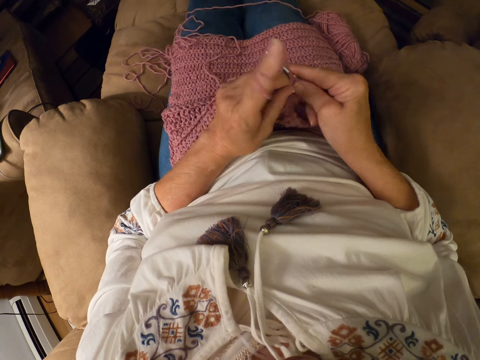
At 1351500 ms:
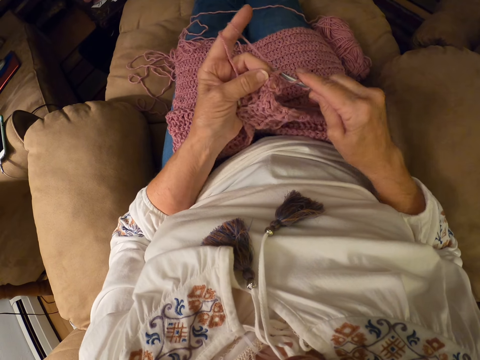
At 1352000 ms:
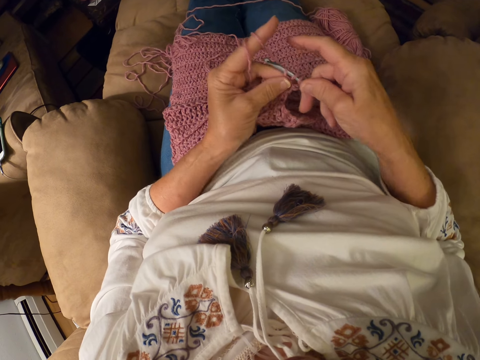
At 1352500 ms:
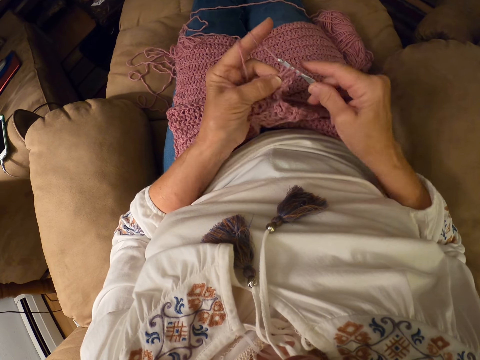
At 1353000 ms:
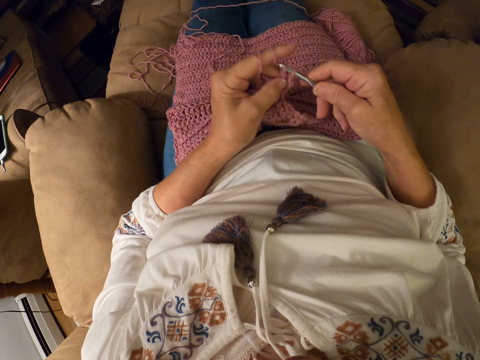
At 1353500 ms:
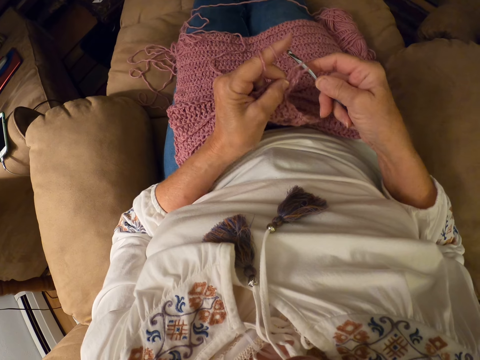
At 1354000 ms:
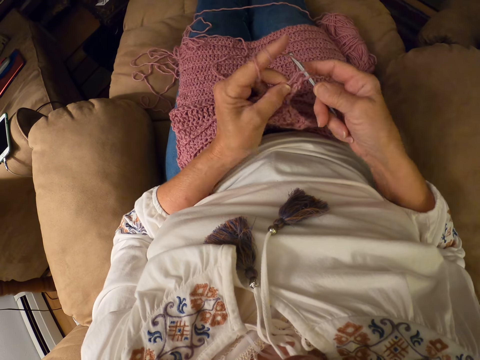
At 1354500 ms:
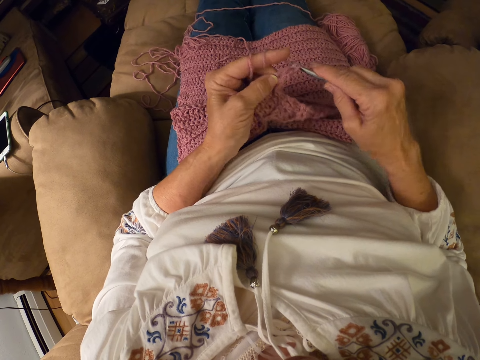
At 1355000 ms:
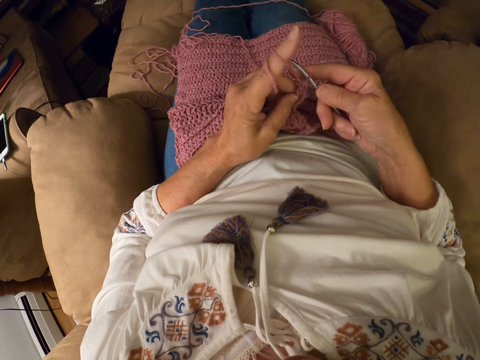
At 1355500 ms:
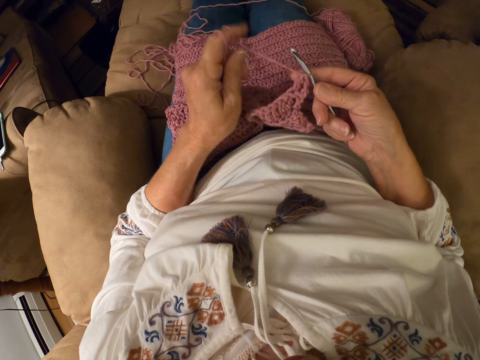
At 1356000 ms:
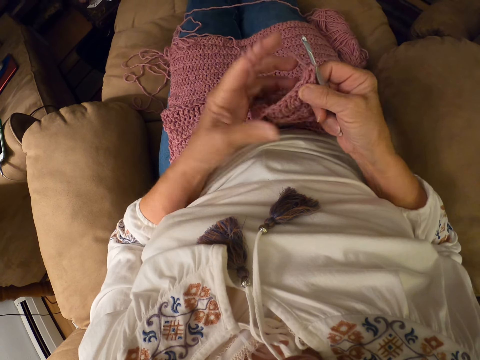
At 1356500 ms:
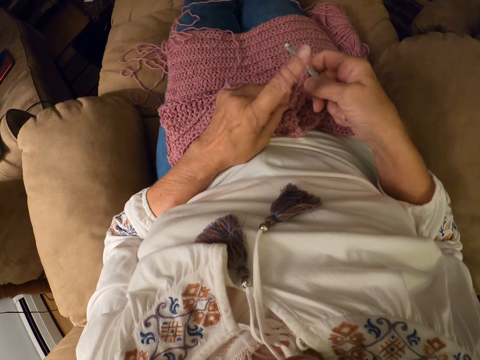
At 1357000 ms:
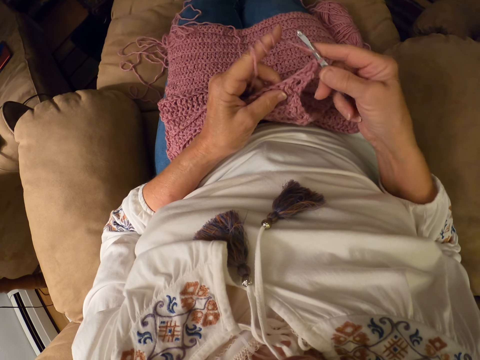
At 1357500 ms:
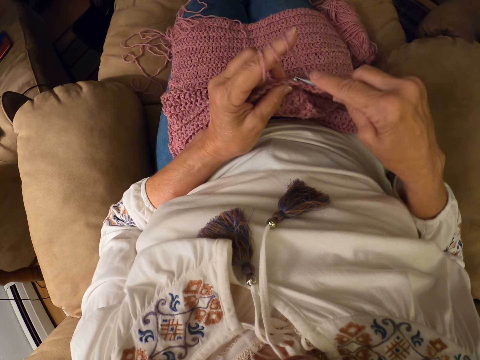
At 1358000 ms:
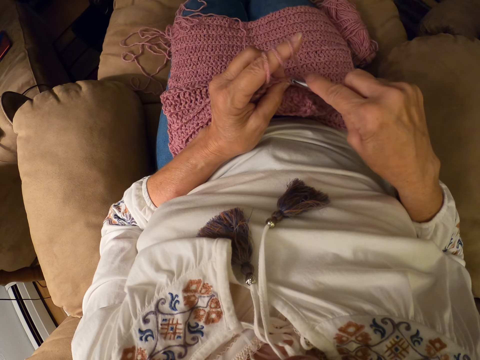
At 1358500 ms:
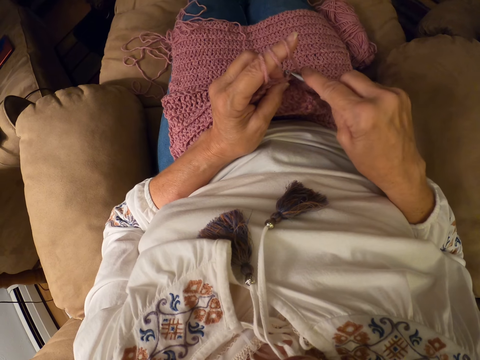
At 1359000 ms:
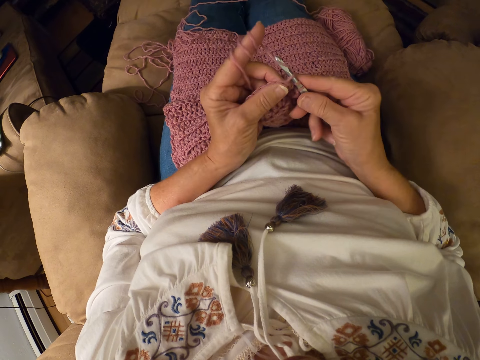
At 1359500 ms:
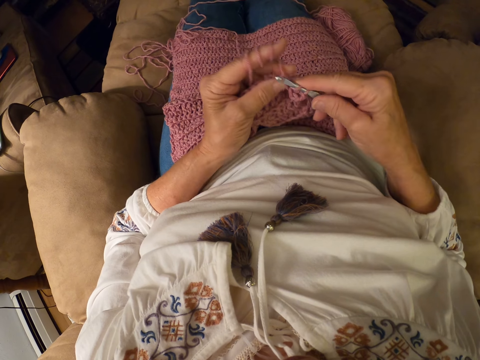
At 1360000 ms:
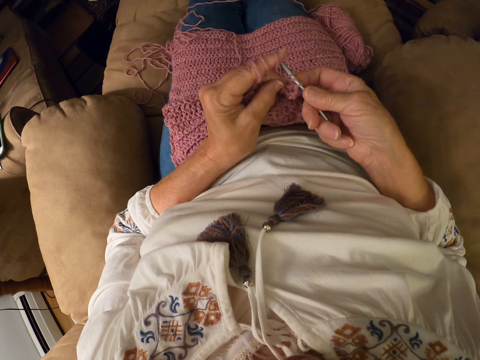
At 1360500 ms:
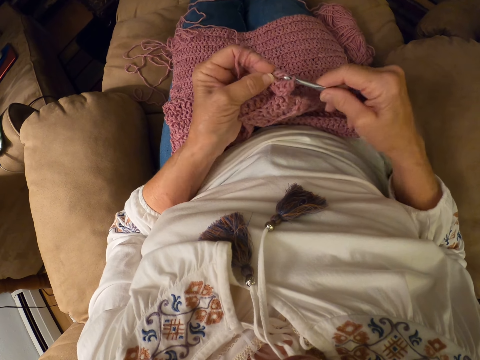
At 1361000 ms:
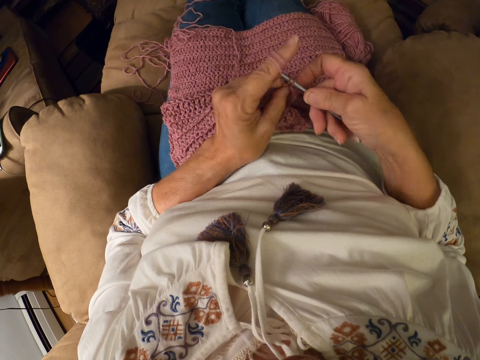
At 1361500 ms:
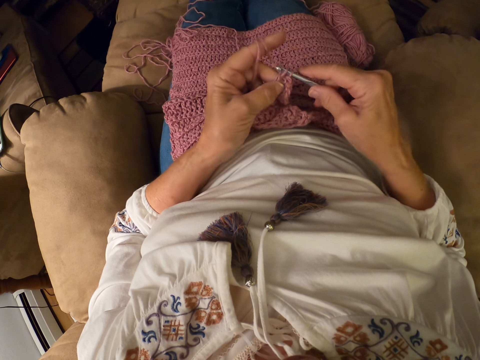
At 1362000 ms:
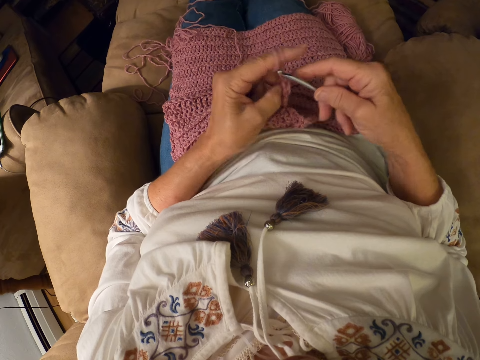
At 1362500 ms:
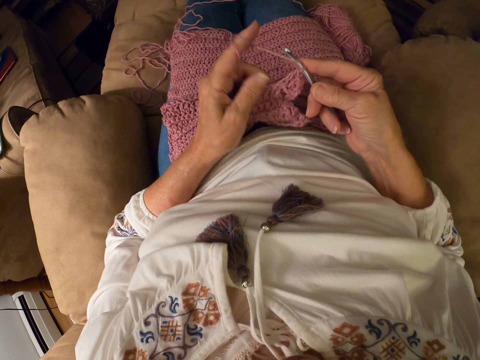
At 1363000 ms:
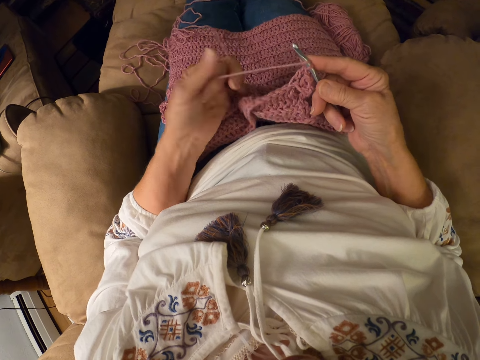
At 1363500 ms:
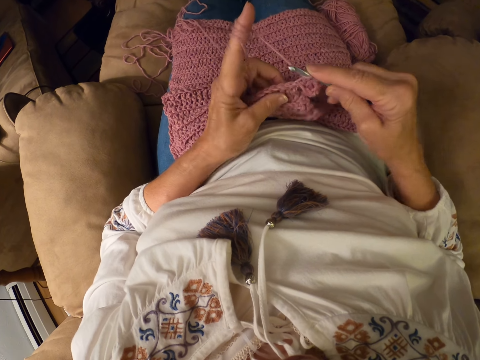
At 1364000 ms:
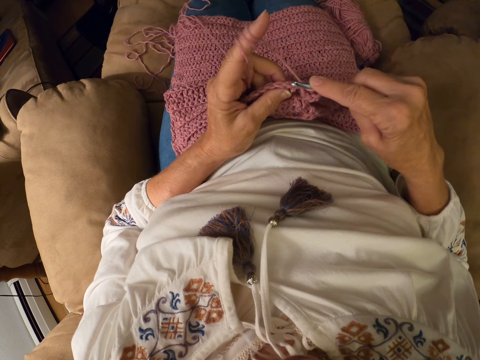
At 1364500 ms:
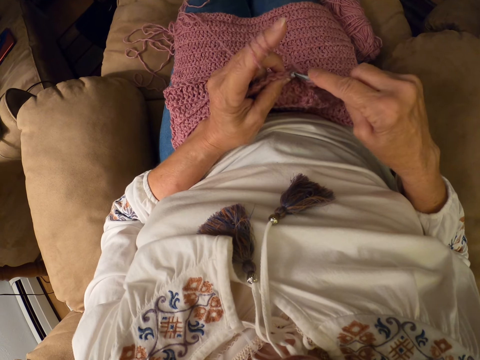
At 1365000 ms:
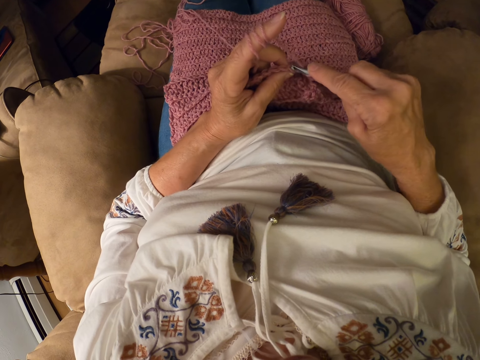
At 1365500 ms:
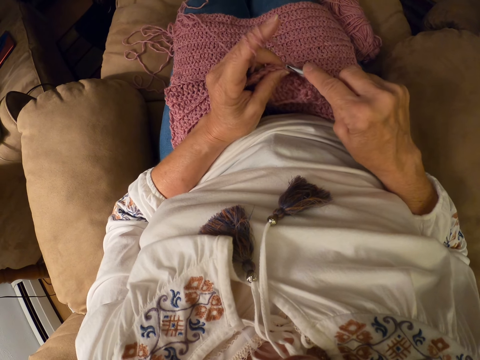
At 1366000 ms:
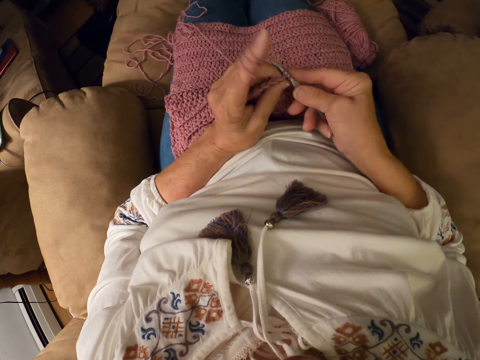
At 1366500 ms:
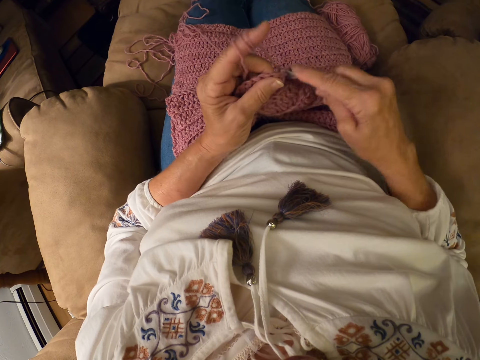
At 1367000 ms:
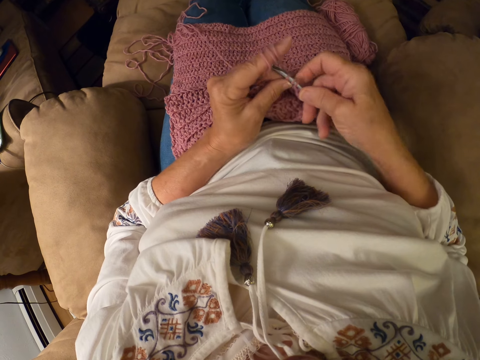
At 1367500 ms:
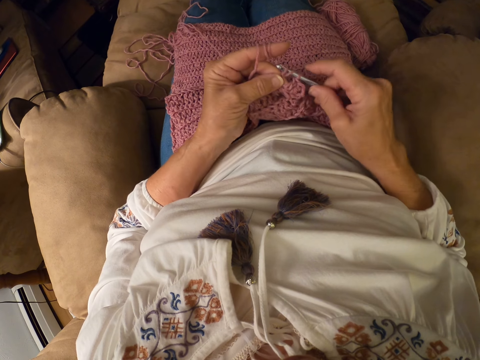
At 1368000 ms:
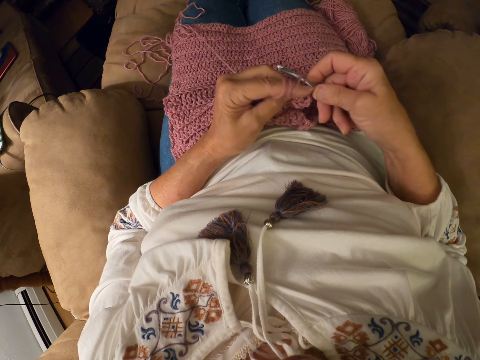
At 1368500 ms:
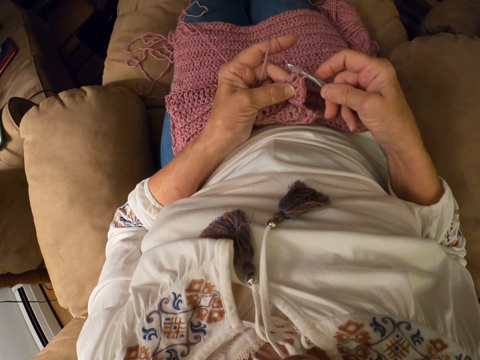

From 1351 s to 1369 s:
The camera wearer rolls the yarn around her left index finger. She knits the crochet with the crochet hook. She rolls the yarn around her left index finger. She knits the crochet with the crochet hook. She knits the yarn with a knitting needle.

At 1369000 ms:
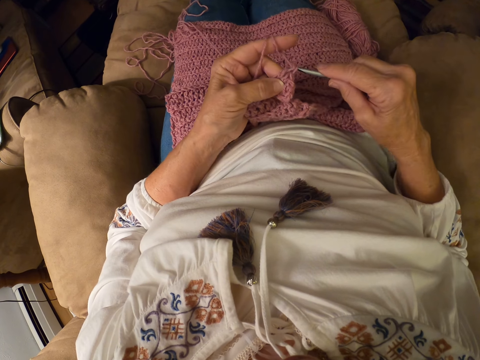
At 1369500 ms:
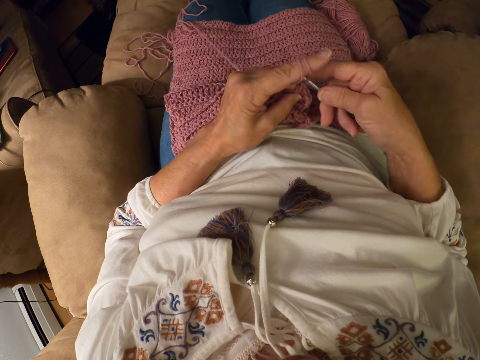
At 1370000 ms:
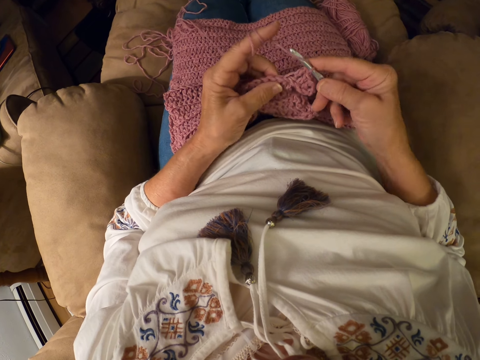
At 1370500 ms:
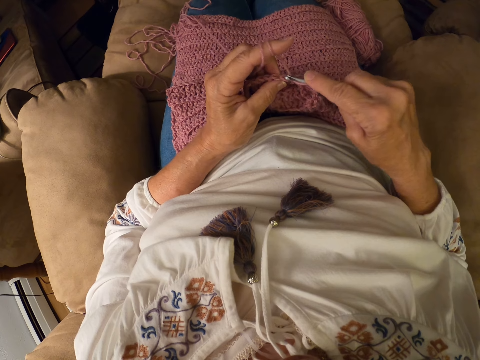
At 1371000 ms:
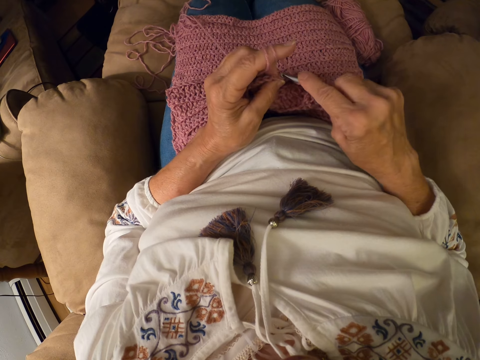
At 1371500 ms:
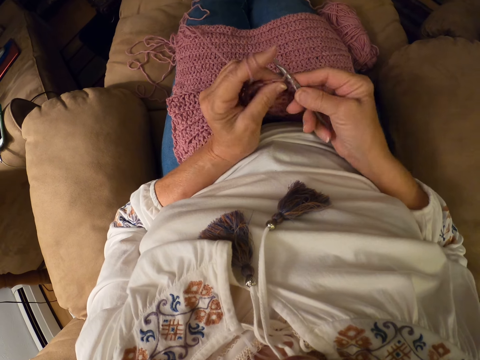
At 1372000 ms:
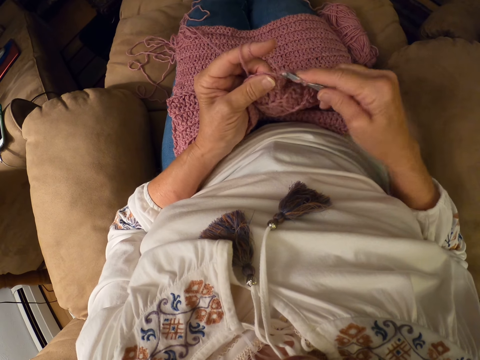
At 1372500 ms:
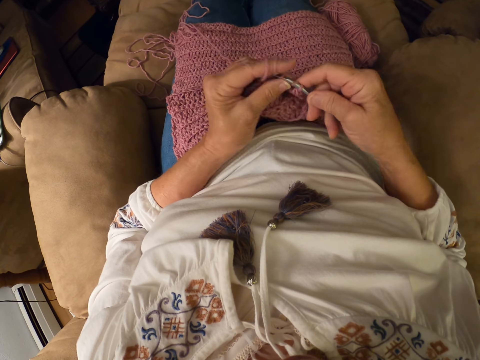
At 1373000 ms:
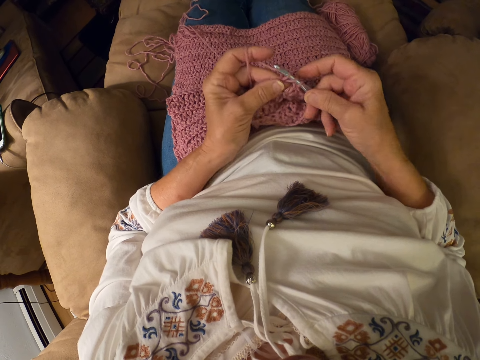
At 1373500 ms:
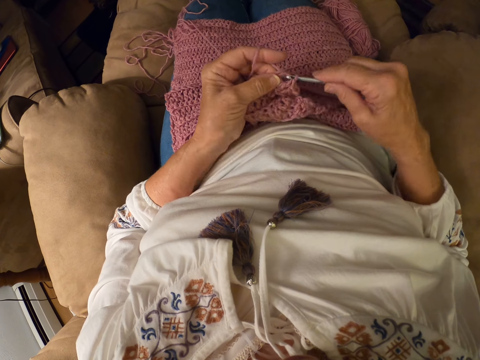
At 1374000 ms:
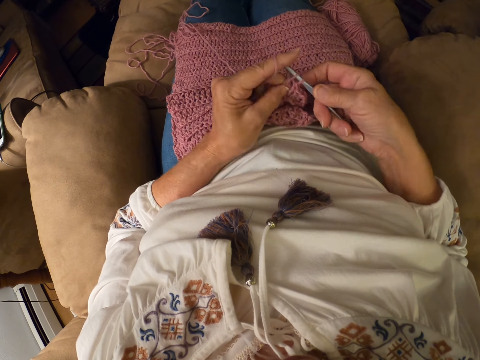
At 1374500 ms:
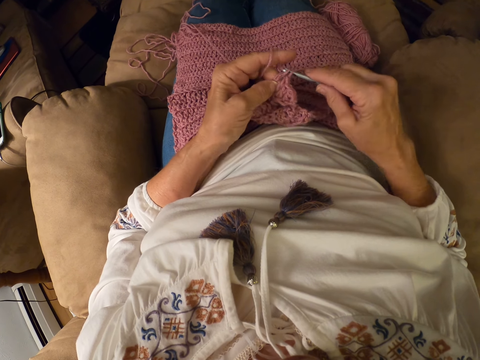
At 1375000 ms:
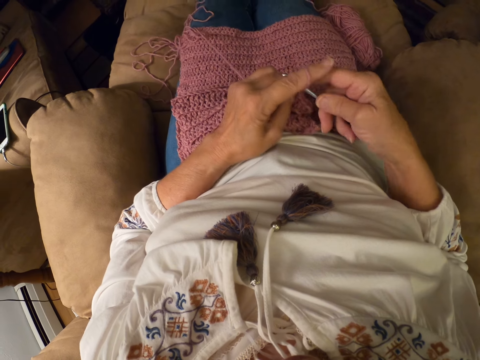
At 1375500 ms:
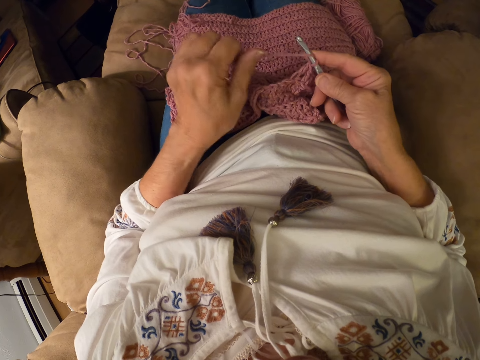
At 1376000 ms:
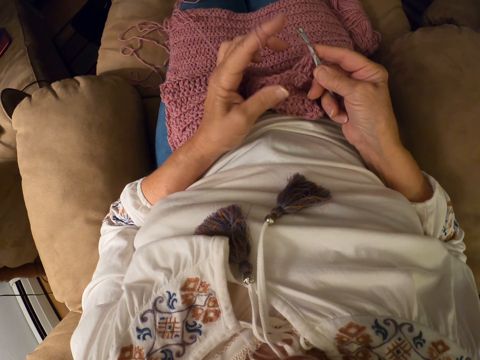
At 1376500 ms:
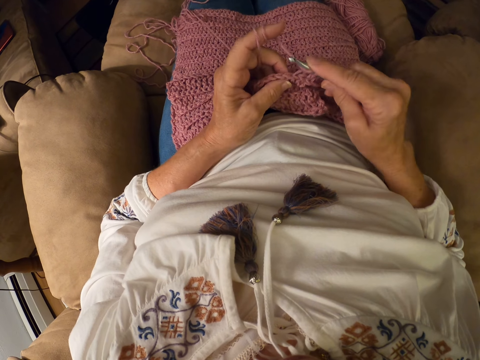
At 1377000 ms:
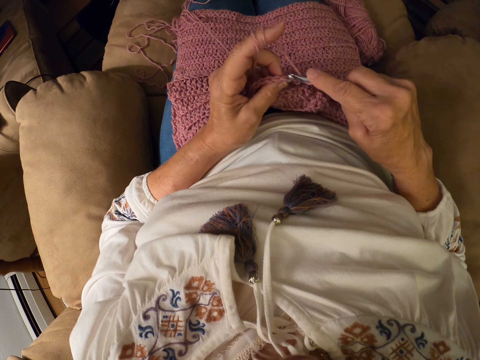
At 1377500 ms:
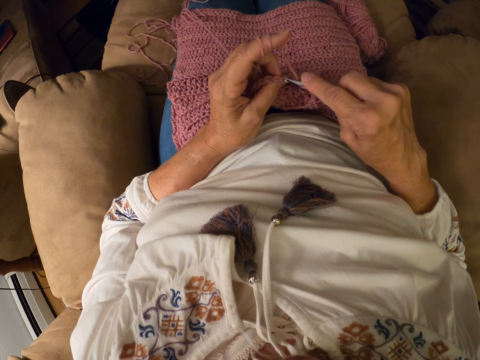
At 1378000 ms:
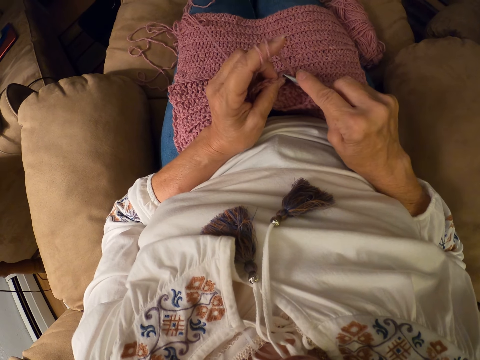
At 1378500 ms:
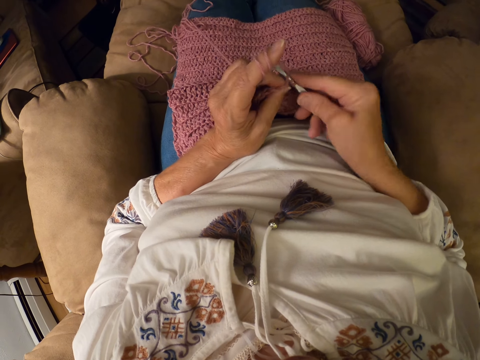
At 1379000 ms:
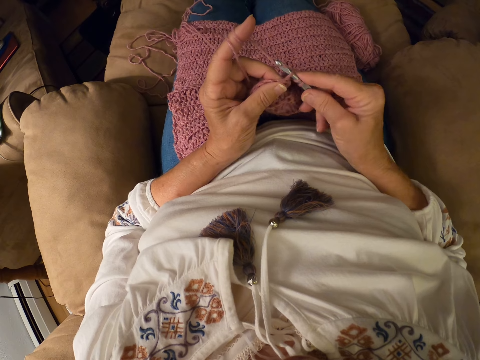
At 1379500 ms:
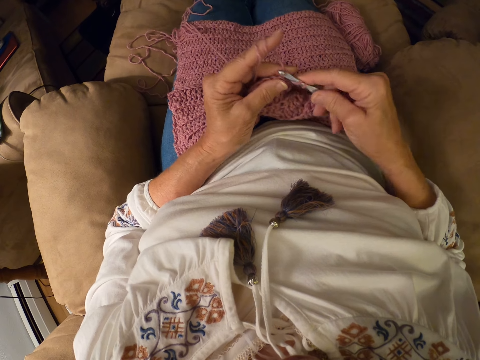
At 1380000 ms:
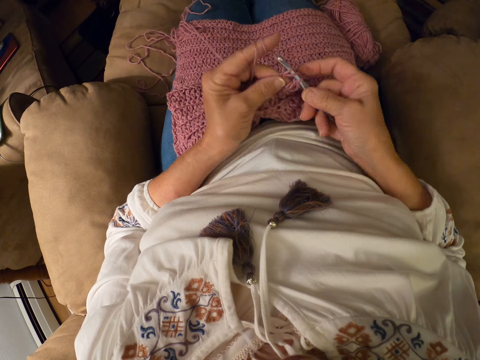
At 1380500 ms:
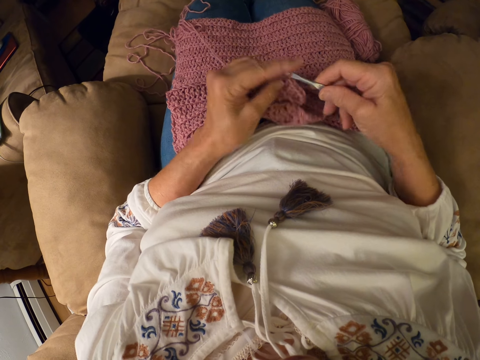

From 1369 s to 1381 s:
The camera wearer rolls the yarn with her finger. She raises her hand, holds the knitted yarn with her fingers. She crochets the yarn with the crochet hook.
